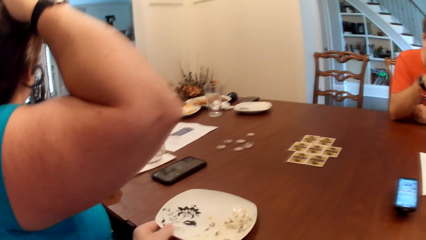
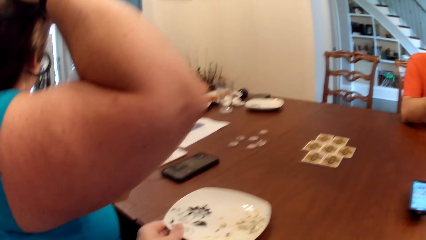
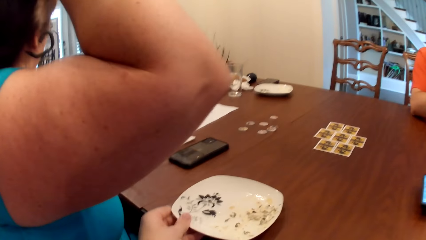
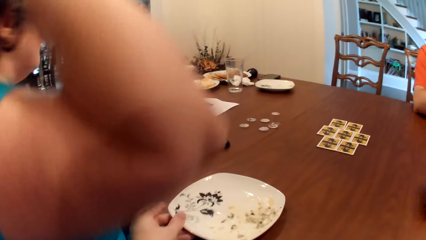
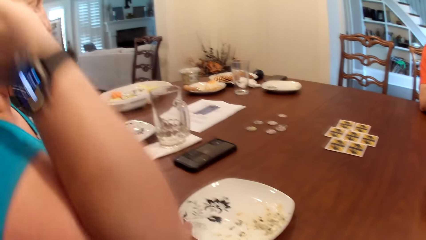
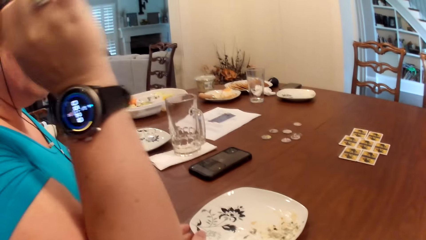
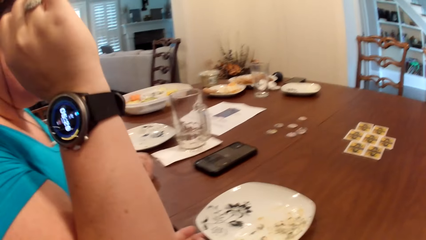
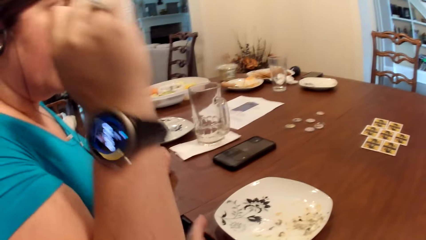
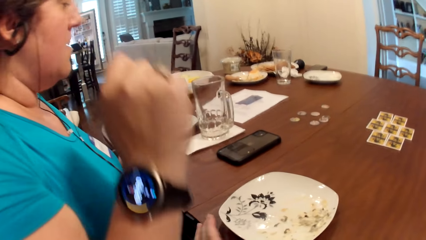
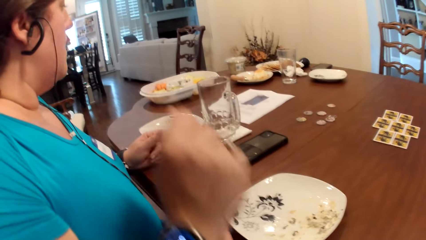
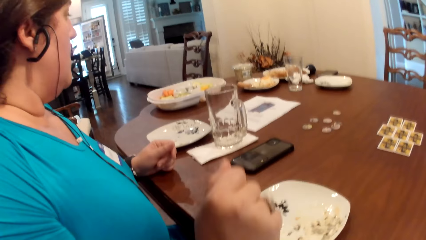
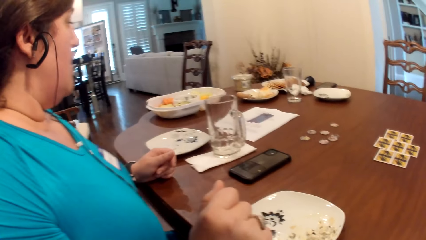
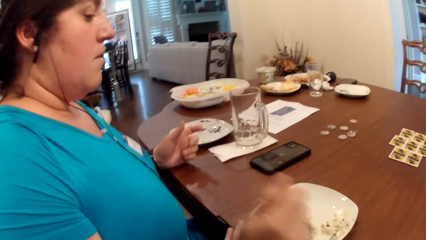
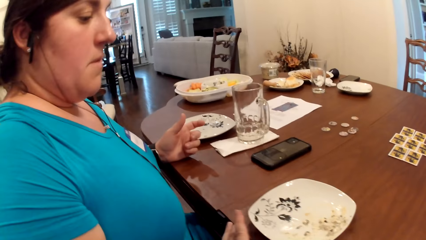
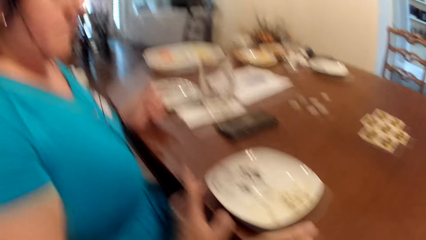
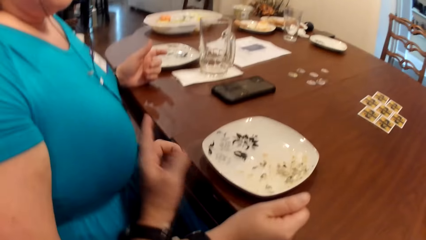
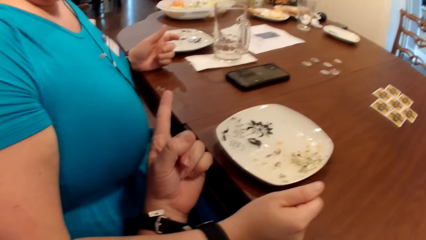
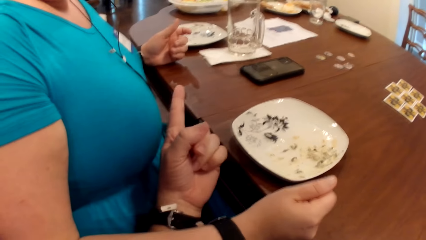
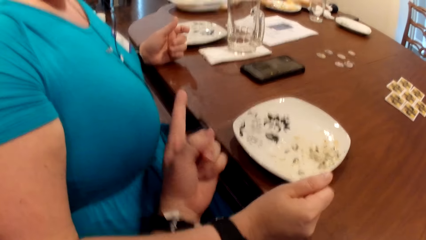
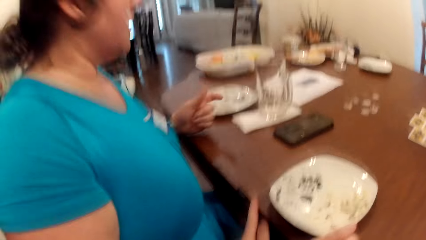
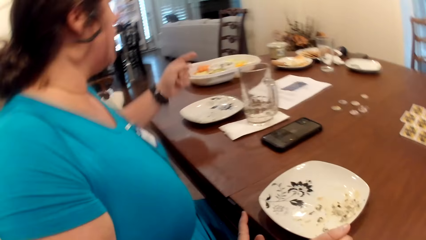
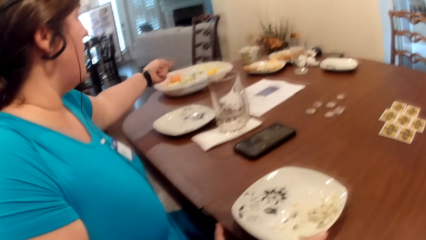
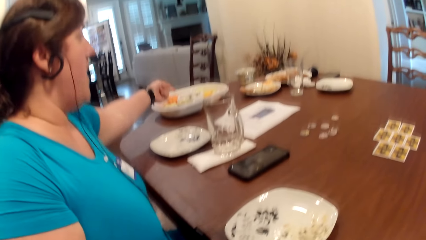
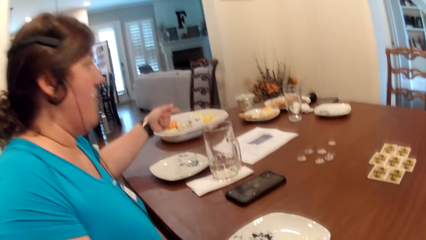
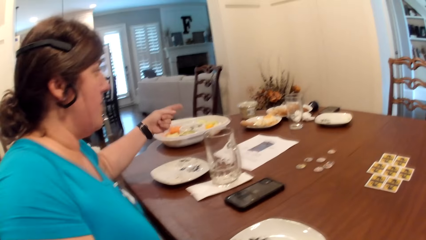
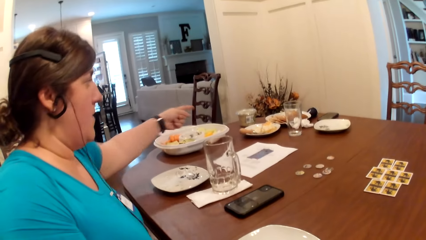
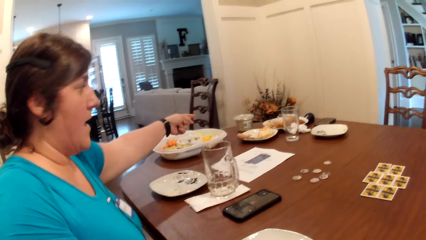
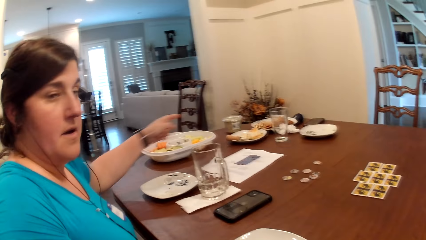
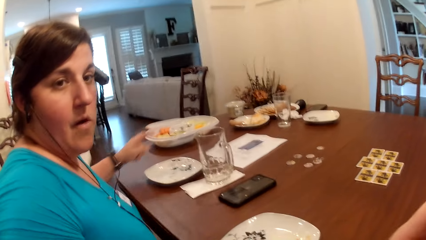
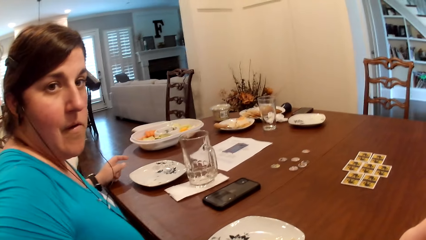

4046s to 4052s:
The camera wearer drops the plate on the table with his left hand and moves the plate to the woman. The woman places her right hand on the table. The camera wearer interacts with the woman. The woman removes her left hand from the table and points at the fruits in a bowl.

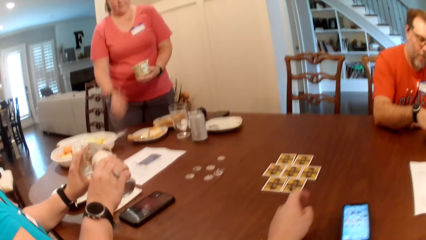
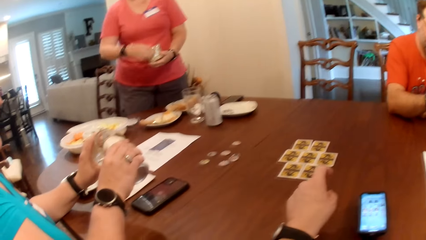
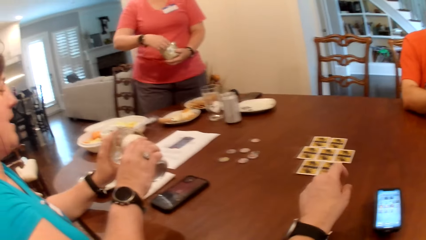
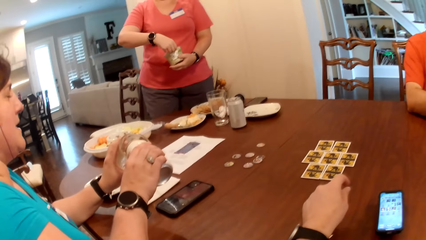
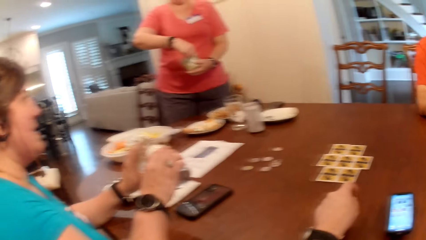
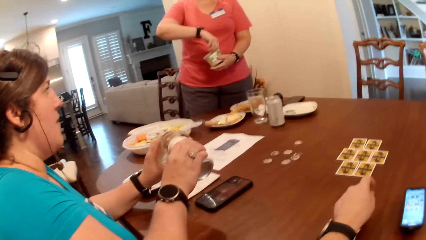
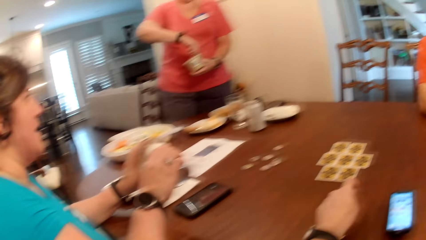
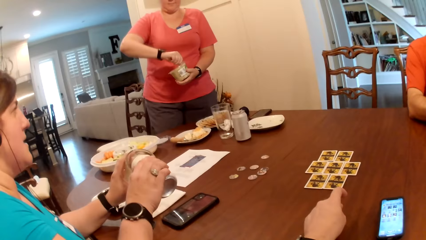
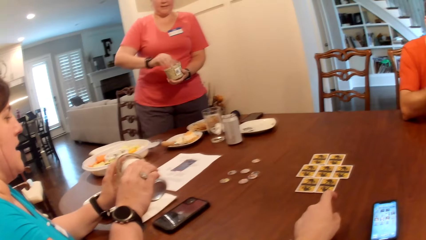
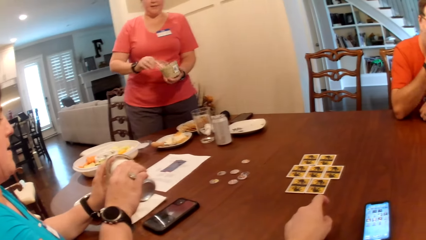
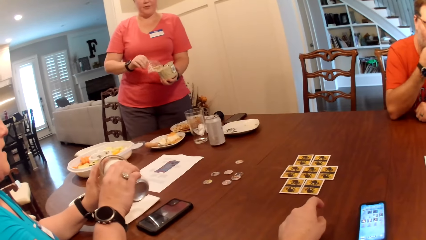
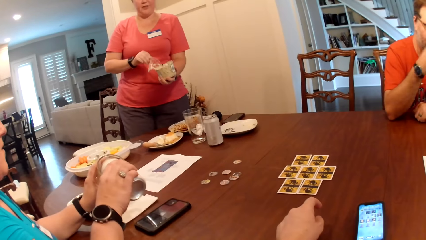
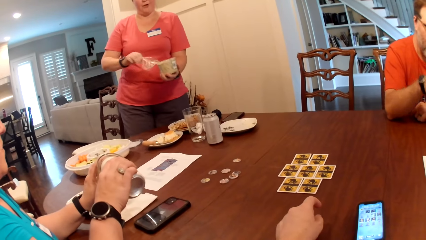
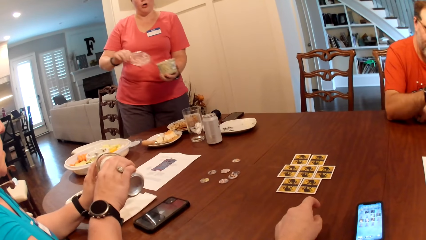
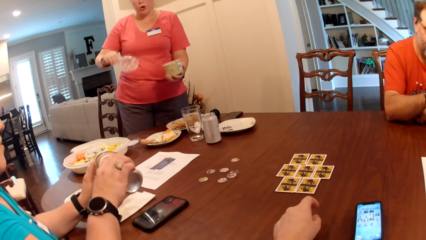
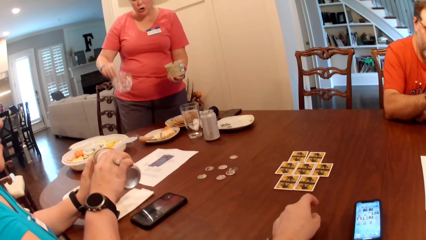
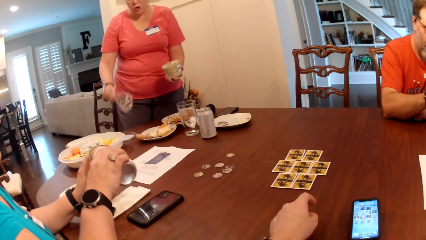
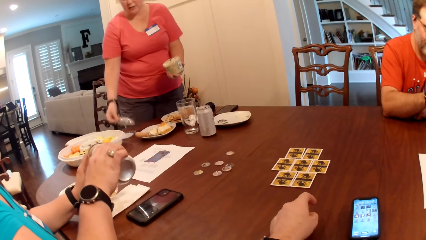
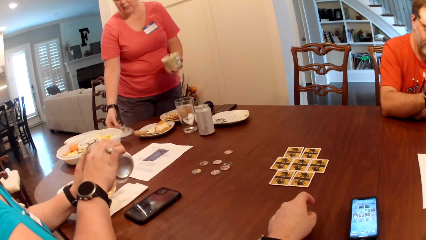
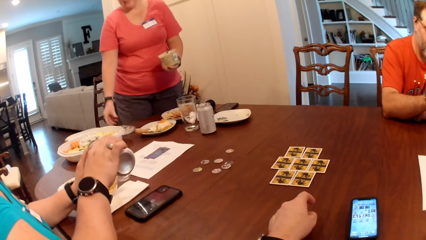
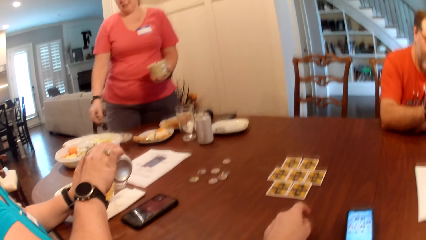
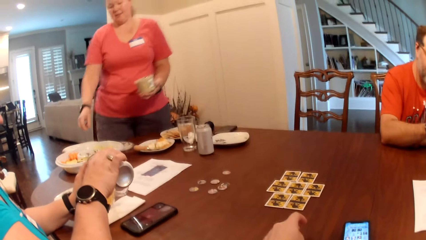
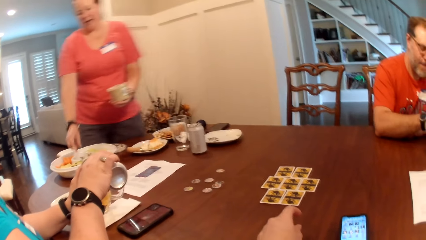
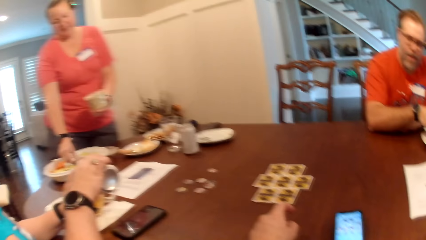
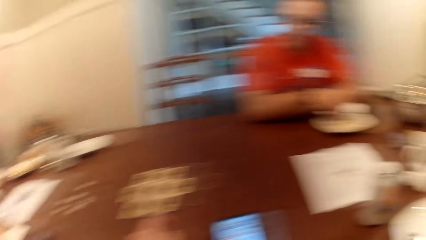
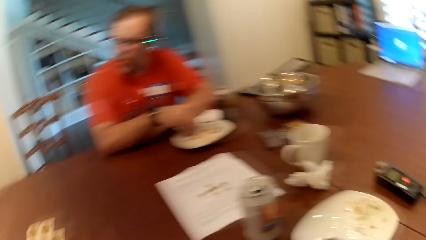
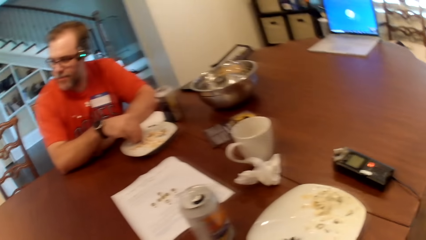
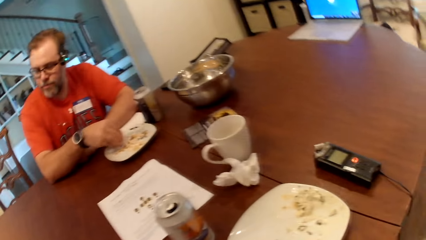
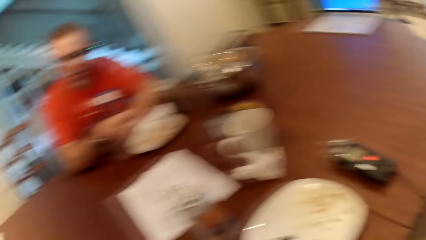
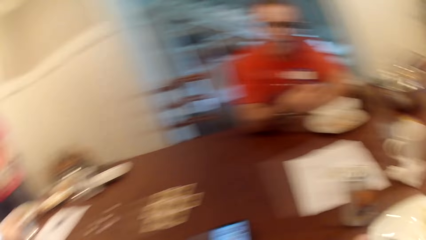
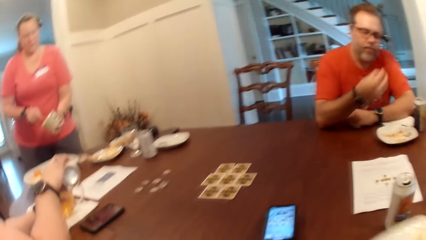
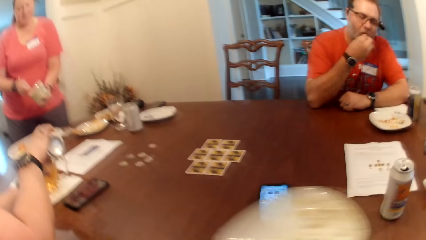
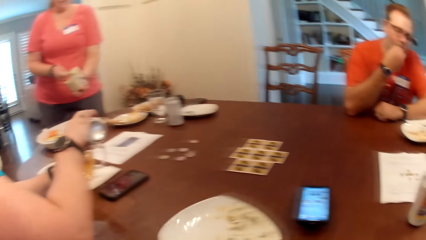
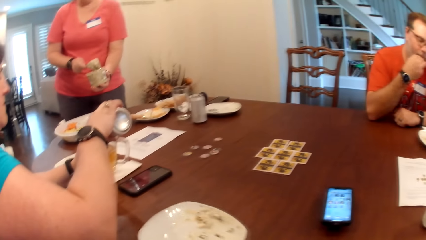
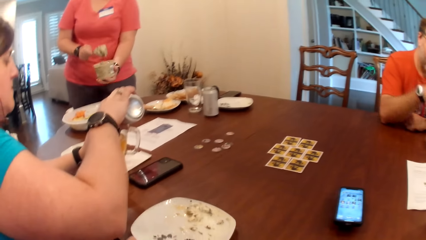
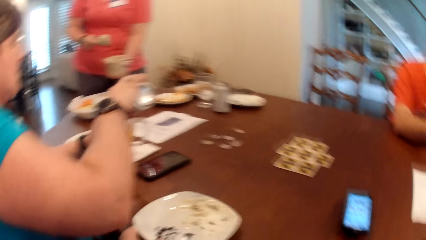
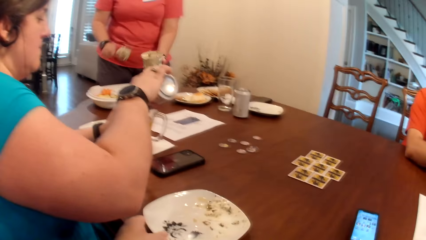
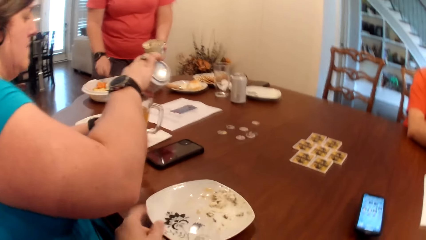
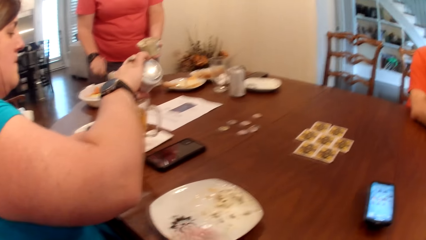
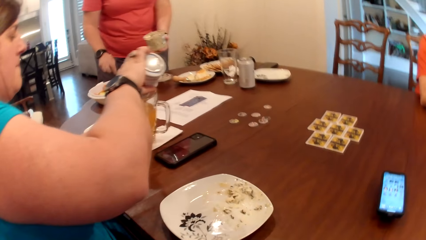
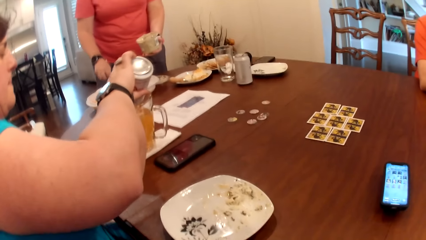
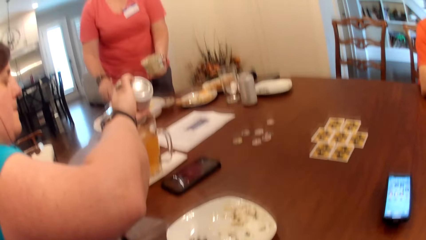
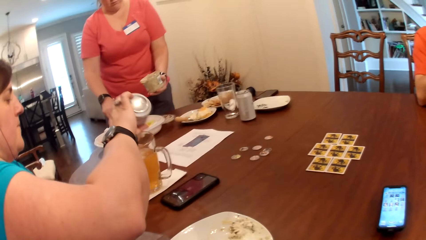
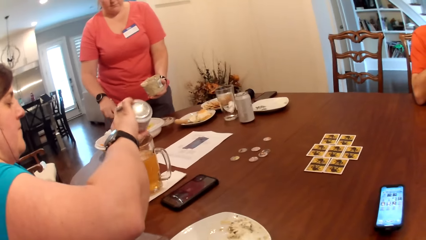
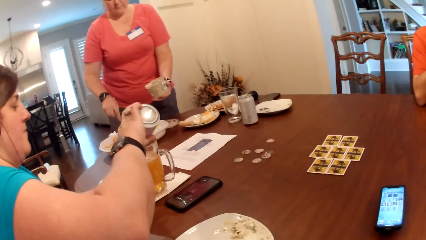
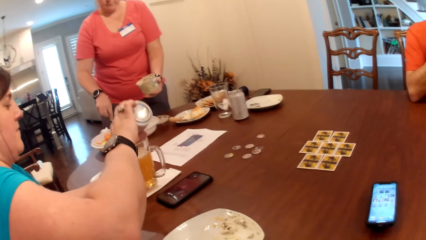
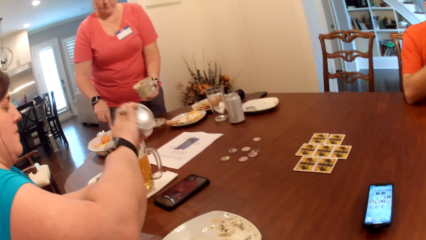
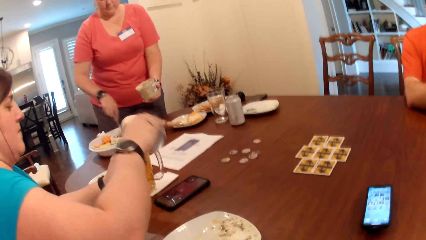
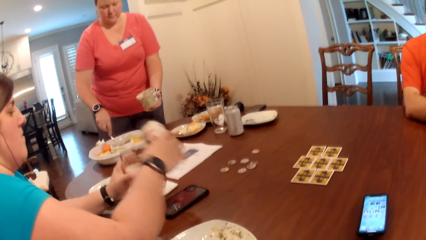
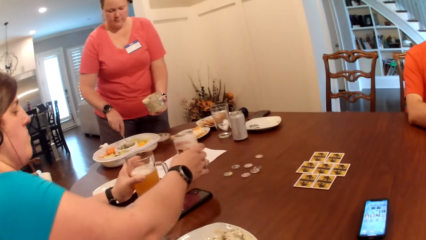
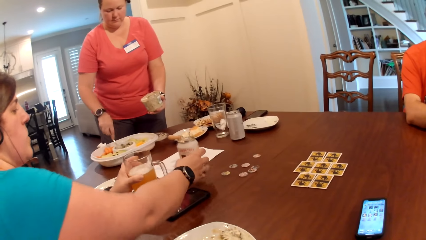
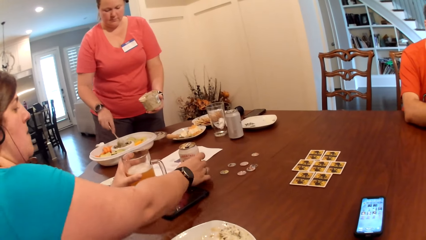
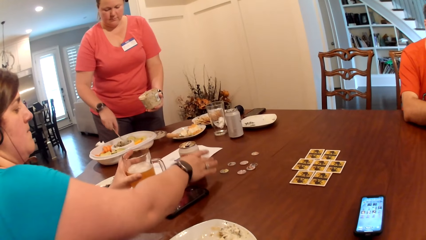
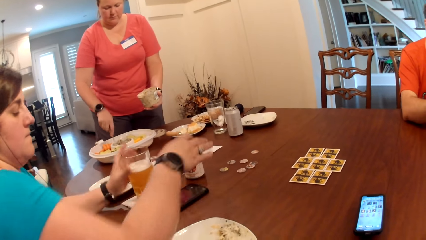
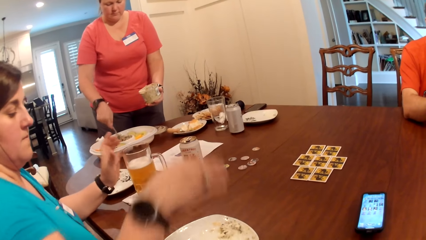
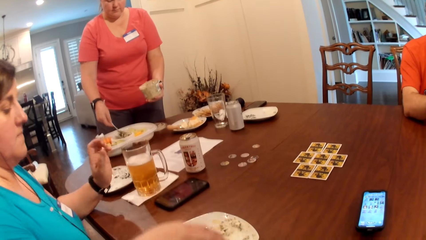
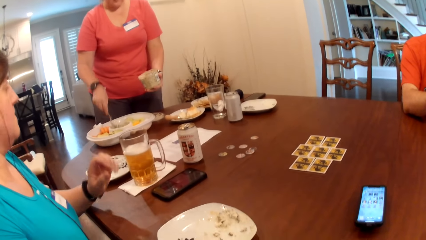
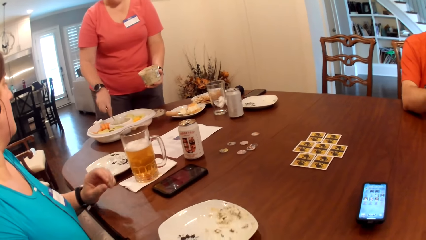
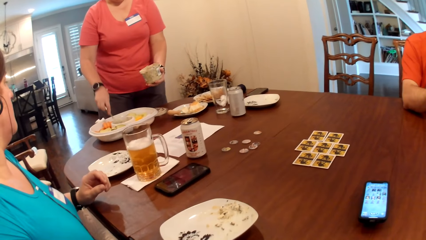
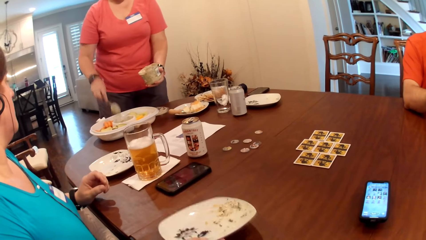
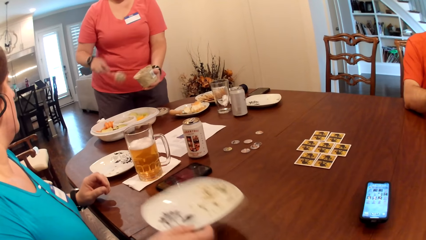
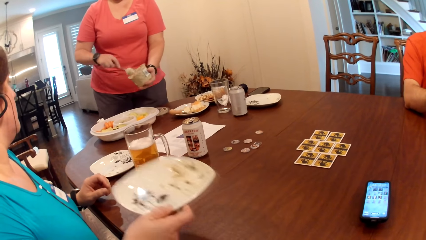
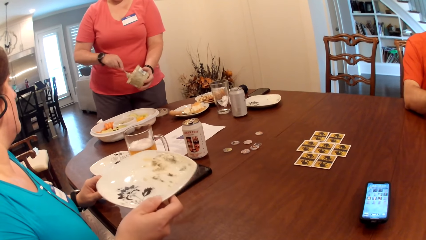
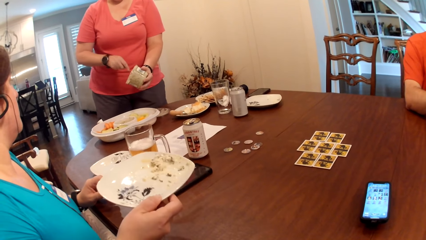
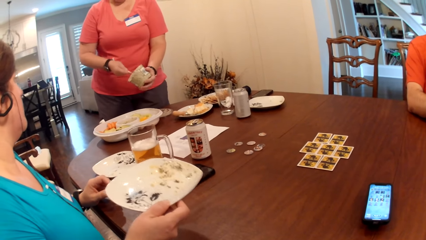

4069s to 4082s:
A woman pours beer into the cup in her left hand with her right hand. Another woman drops a cover on the table with her right hand. The other woman picks up a spoon from a plate with her right hand. A man eats the popcorn with his right hand. The camera wearer moves a plate on the table. He drops the plate on the table with his left hand. The other woman scoops the dipping sauce into a plate with the spoon in her right hand. The camera wearer looks around. Another woman stirs the dipping sauce in a bowl with a spoon in her right hand. The first woman drops the can of beer on the table with her right hand and picks up the plate from the table with her right hand.
